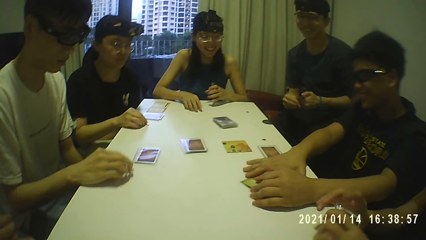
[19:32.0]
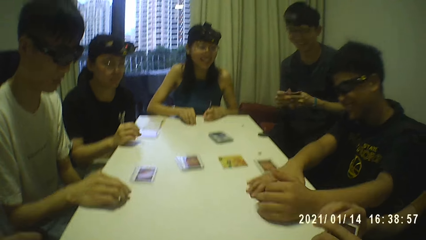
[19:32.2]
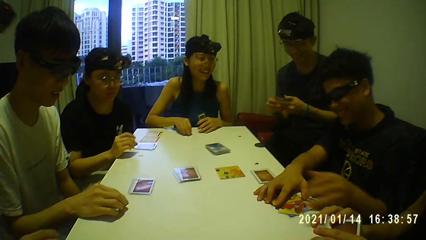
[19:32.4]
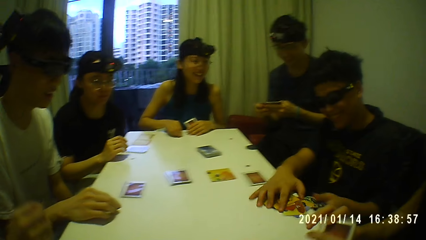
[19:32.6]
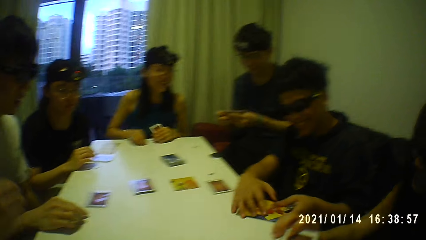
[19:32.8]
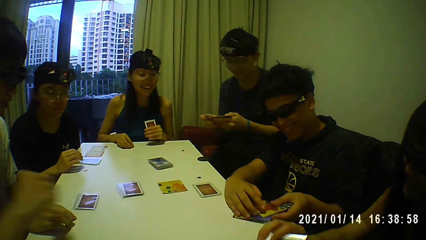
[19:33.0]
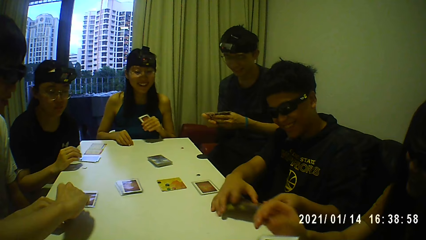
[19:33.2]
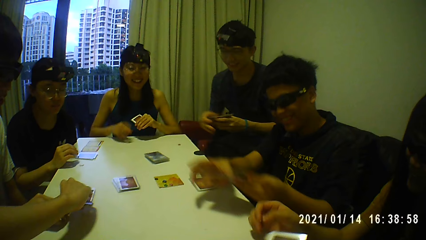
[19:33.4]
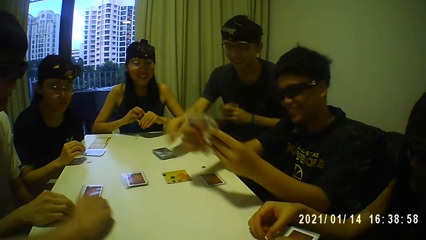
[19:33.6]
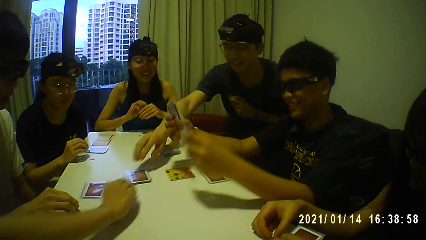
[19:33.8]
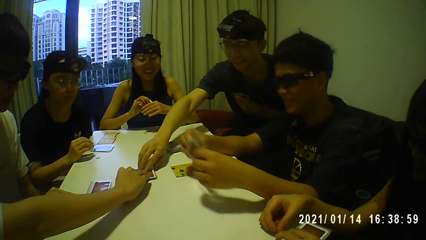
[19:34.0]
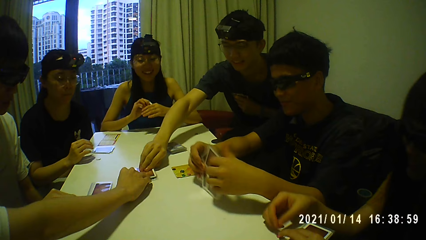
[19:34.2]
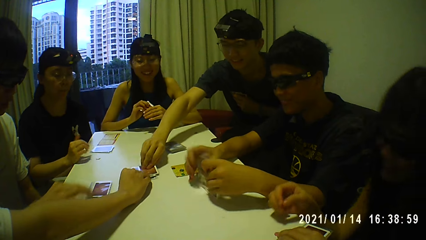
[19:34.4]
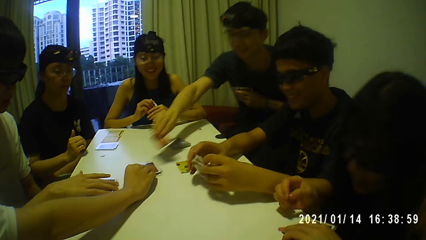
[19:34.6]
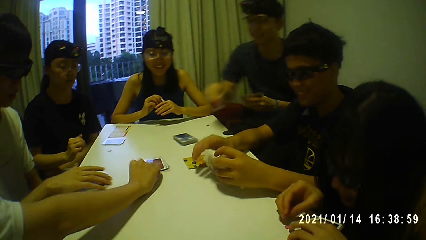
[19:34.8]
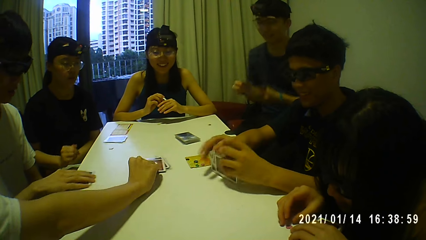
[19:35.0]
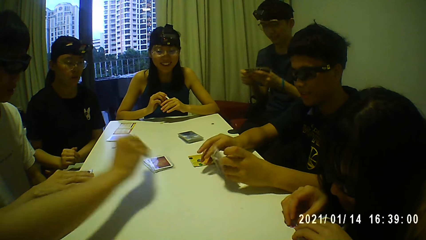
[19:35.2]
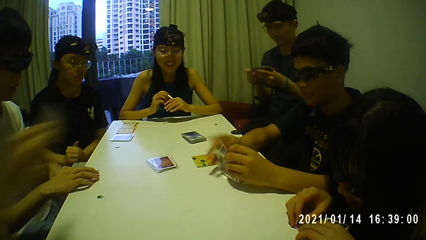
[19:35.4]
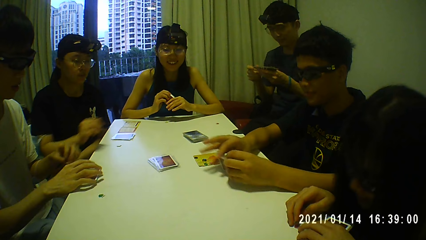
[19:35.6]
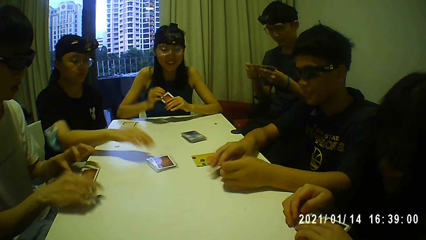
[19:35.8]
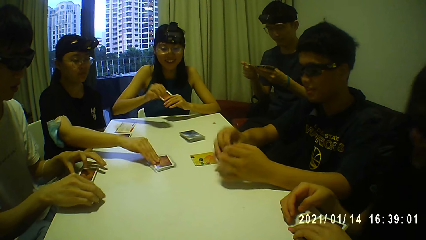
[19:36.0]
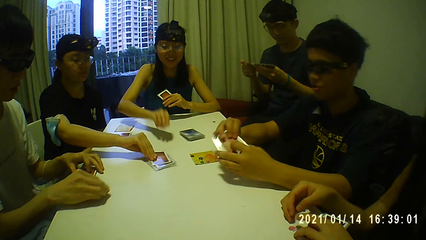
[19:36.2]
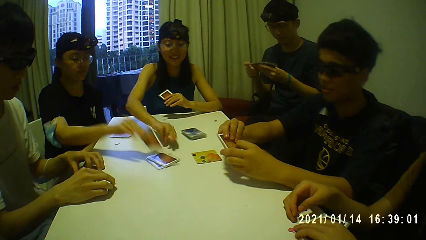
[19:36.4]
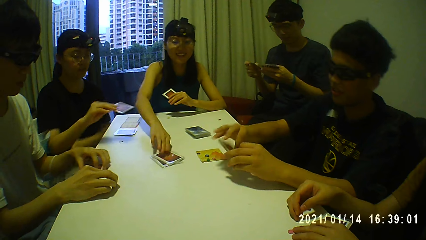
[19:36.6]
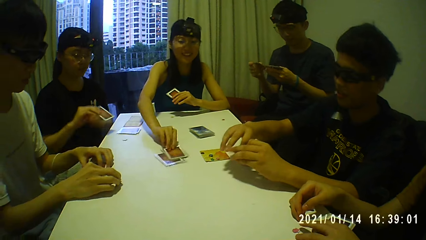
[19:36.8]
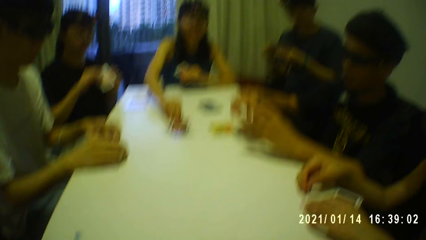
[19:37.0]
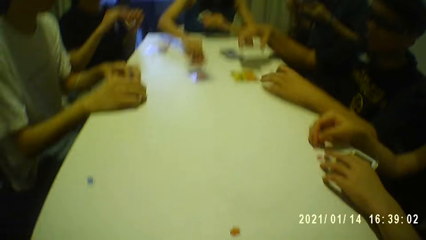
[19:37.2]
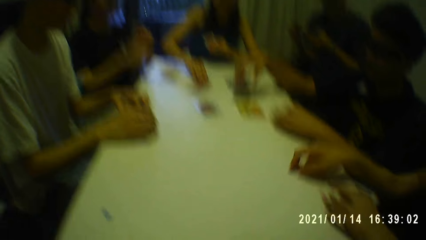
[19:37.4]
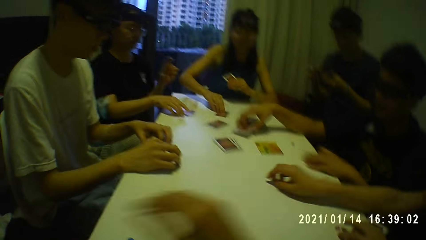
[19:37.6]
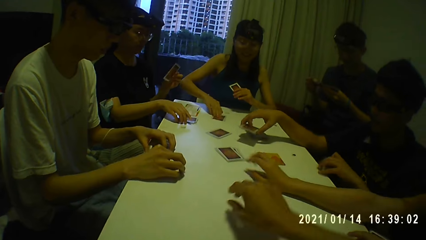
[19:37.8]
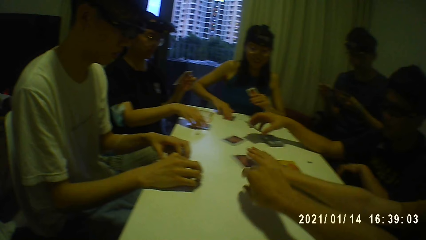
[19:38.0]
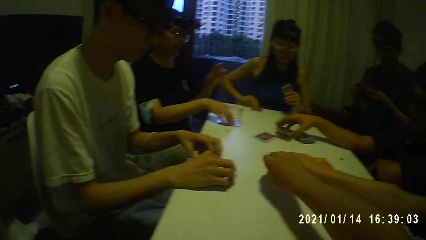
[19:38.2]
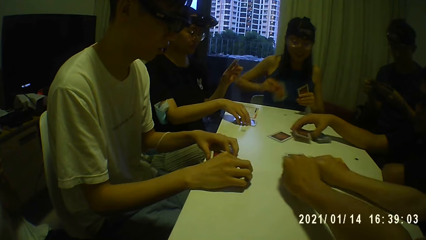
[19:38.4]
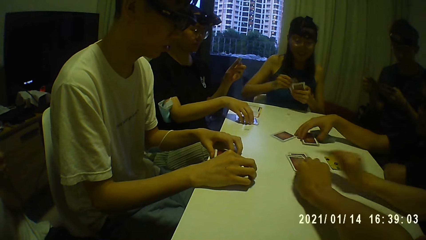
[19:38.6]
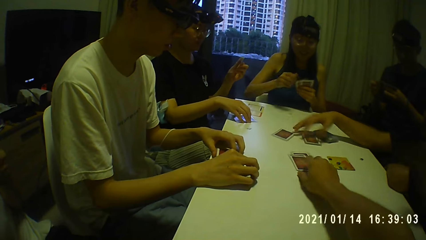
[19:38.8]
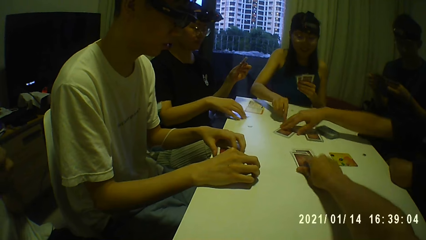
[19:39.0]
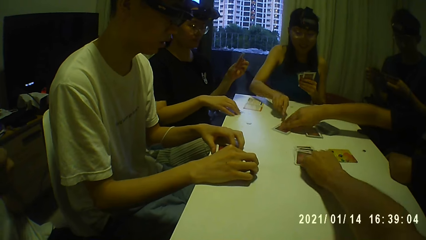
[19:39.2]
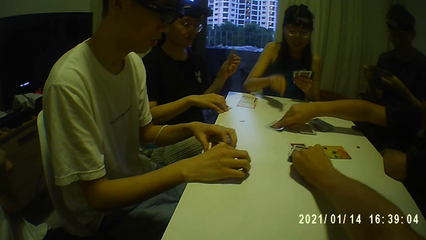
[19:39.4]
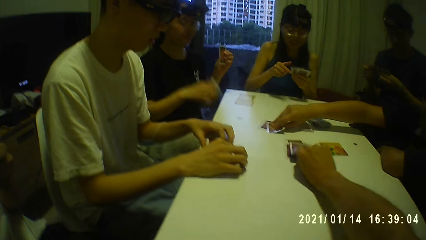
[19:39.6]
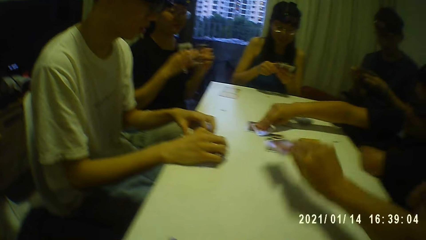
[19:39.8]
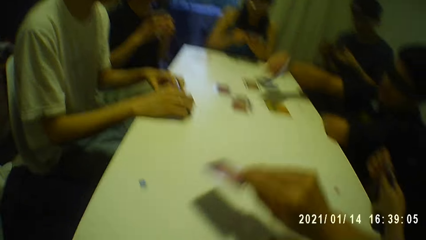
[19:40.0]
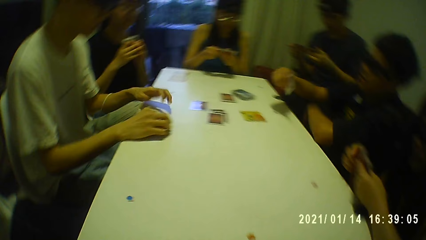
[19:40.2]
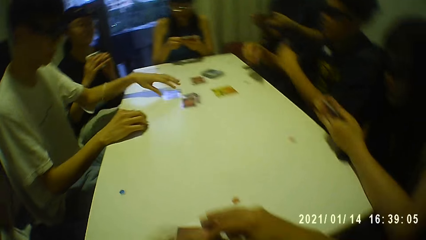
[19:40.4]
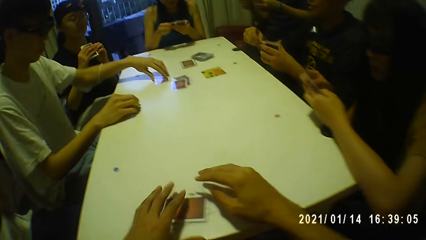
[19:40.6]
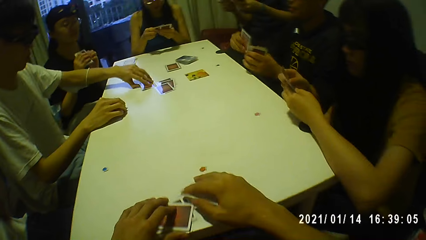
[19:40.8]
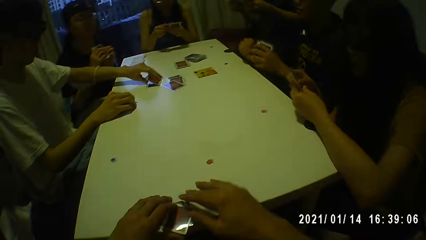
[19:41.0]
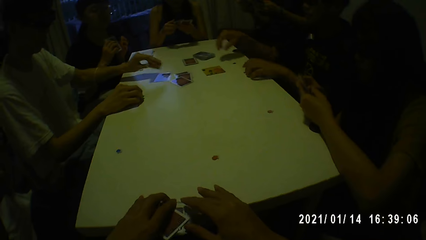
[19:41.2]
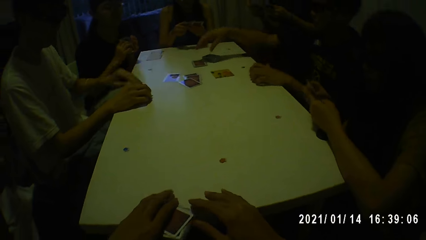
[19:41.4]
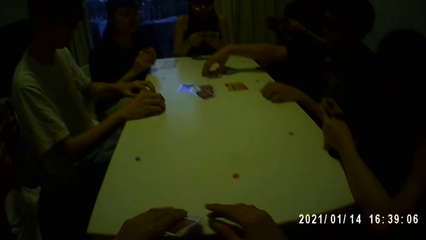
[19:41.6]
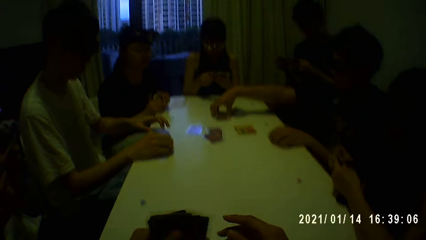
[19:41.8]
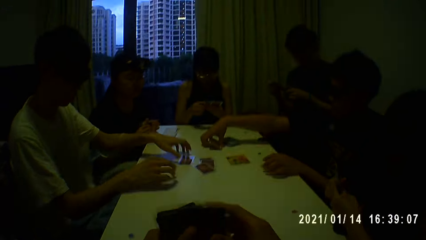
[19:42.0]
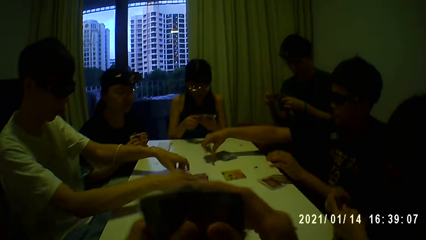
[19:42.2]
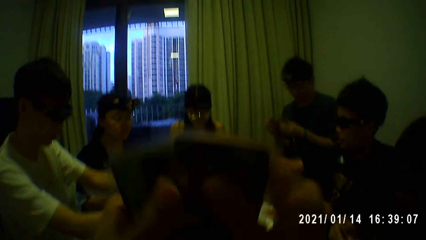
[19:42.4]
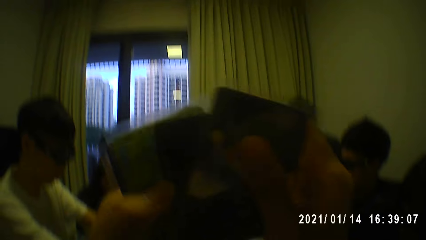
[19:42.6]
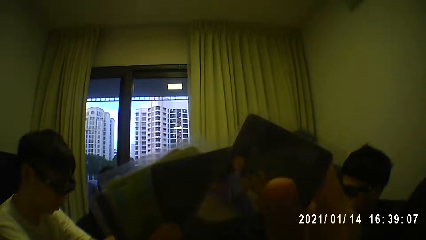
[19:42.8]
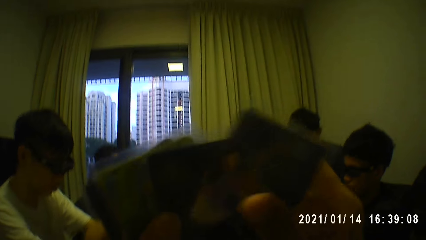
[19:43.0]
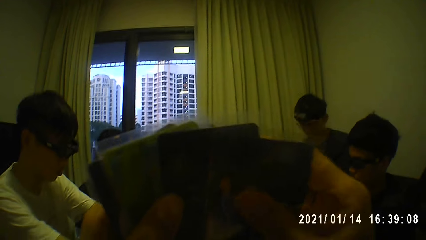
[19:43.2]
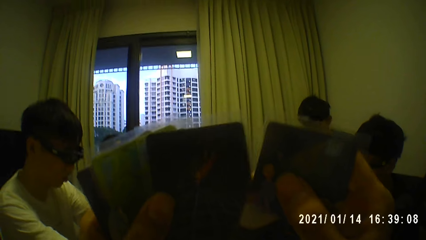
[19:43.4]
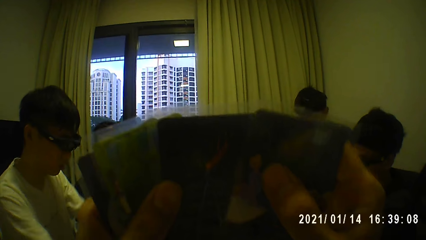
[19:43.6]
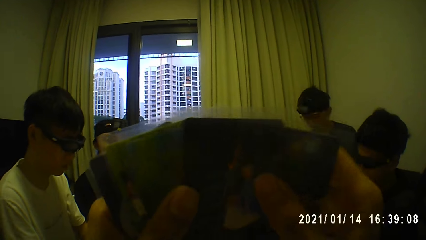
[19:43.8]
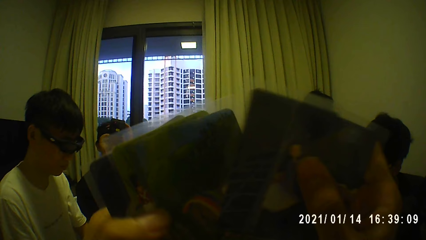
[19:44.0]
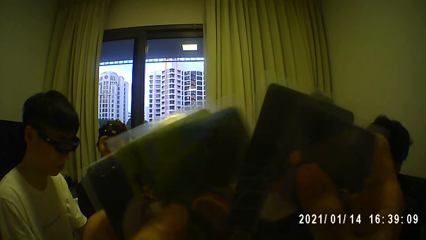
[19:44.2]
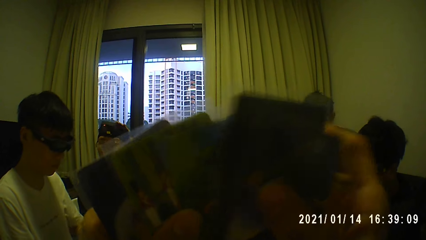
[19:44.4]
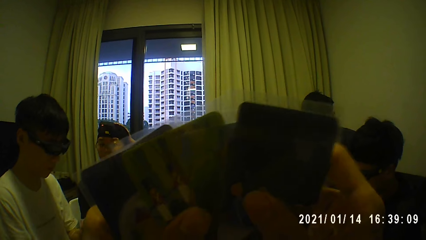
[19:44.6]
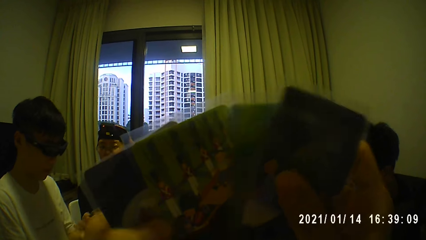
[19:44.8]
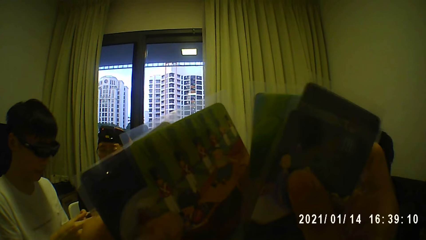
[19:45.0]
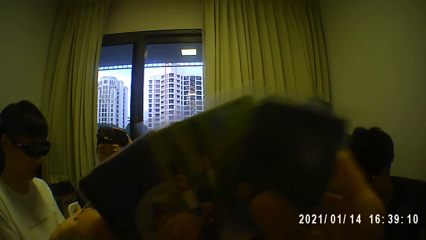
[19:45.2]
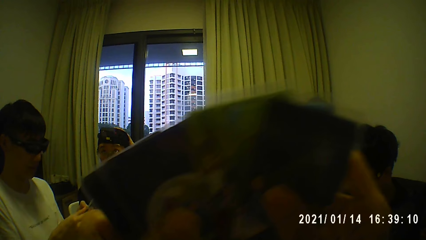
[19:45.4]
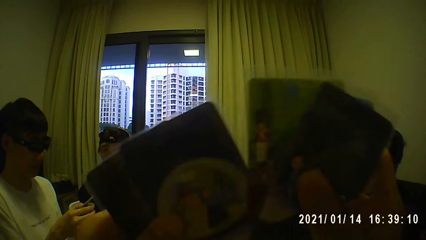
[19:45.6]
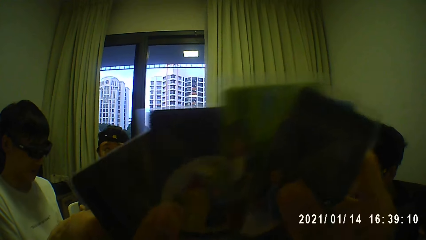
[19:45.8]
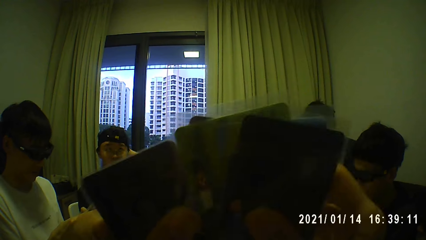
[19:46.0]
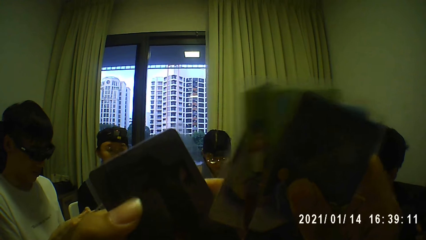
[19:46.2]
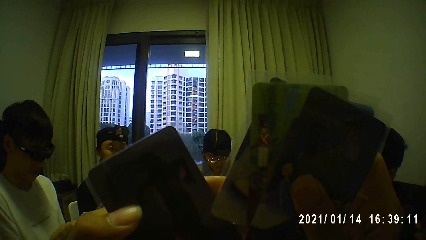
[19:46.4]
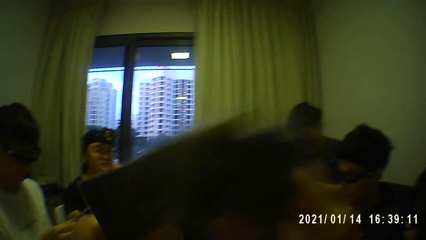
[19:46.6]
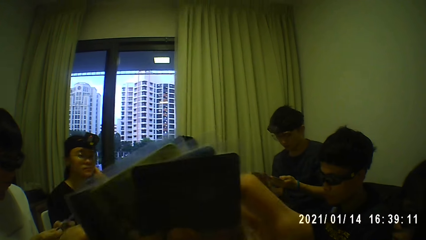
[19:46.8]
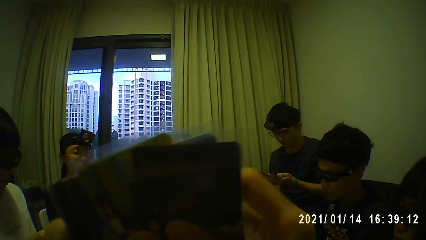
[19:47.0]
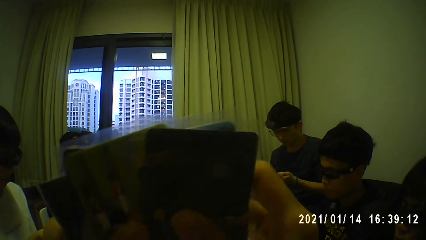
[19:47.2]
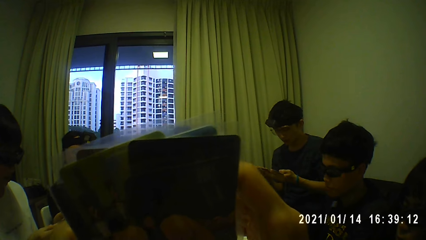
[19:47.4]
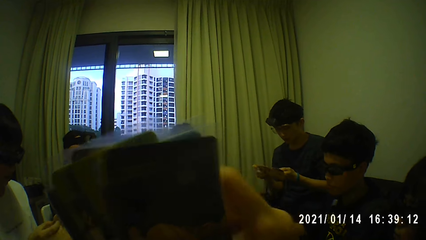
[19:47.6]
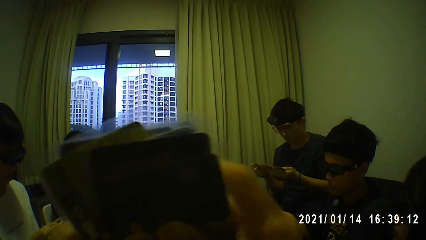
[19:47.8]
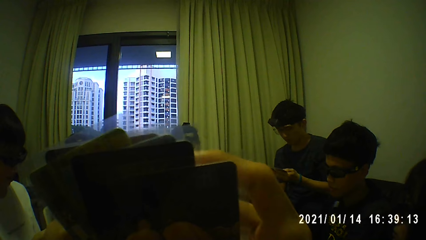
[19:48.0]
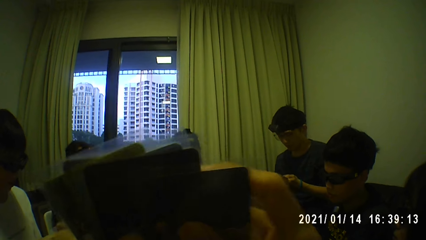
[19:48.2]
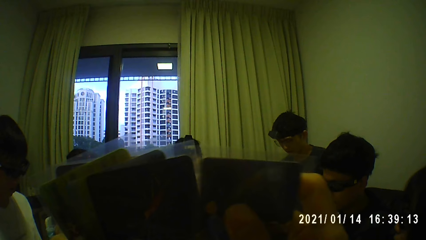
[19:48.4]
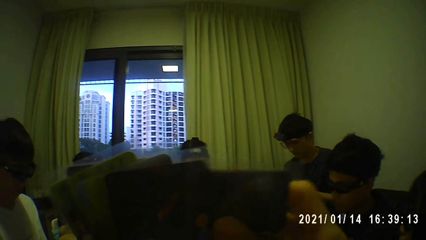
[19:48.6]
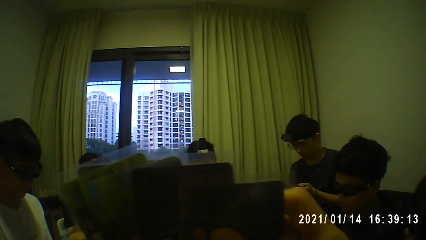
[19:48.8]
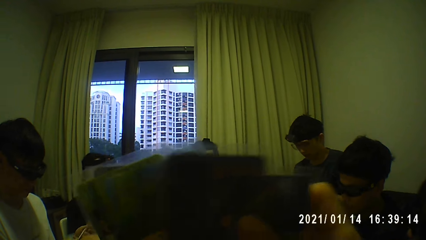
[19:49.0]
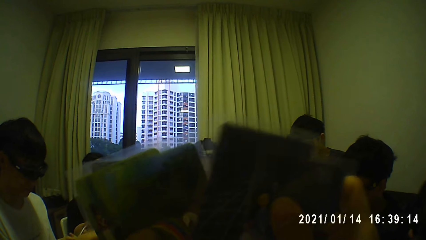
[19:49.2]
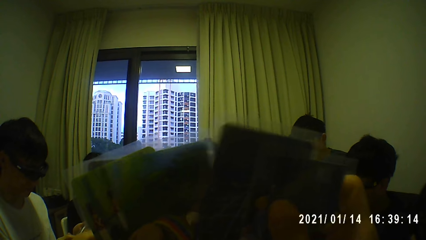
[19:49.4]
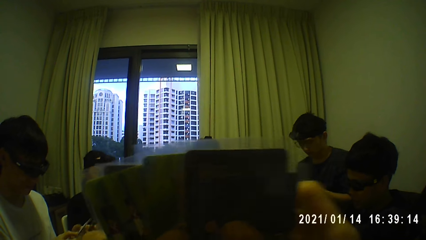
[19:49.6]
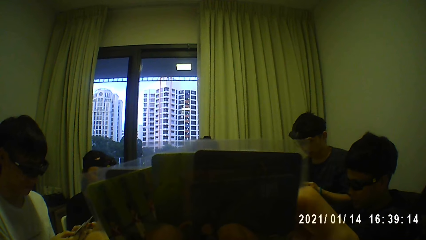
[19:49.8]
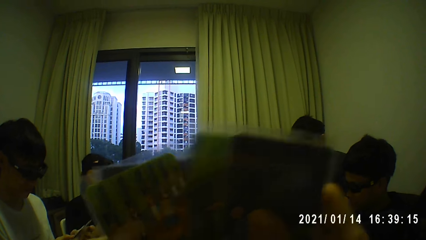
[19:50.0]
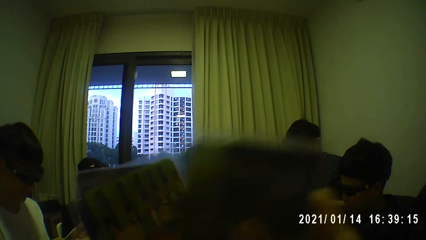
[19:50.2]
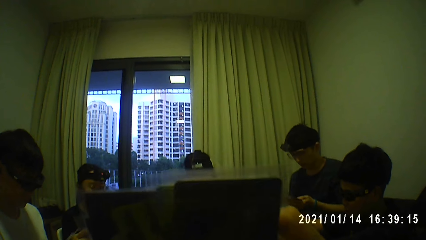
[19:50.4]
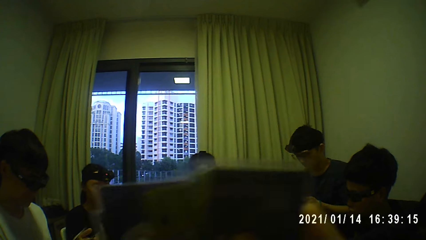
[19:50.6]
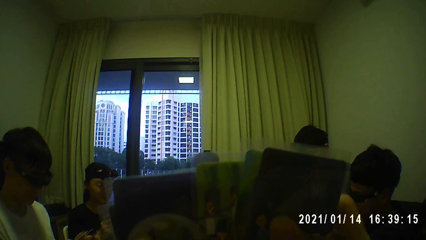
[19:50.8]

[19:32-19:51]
The man shuffles a stack of cards in his hands. He holds the stack of cards with his left hand and picks a card from a stack of cards on the table with his right hand. Another man picks a card from the stack of cards with his right hand. A third man stacks the cards in his hands. The first man holds the stack of cards with both hands. The woman picks a card from the stack of cards with her right hand. The third man hits the stack of cards in his hands on the table. Another woman holds the stack of cards with her left hand and picks a card from the stack of cards with her right hand. The first man shuffles the stack of cards in his hands. The third man holds the stack of cards with his right hand. A third woman picks a card from the stack of cards with her right hand. The third man drops the stack of cards in his right hand on the table. The camera wearer picks a card from the stack of cards with his right hand. The third man picks a card from the stack of cards on the table with his right hand. He passes the card from his right hand to his left hand. A fourth man picks a card from the stack of cards with his left hand. The third man drops the stack of cards in his left hand on the table. He picks the stack of cards from the table with his right hand. The camera wearer raises his hands. He shuffles cards in his hands. The fourth man shuffles cards in his hands.
